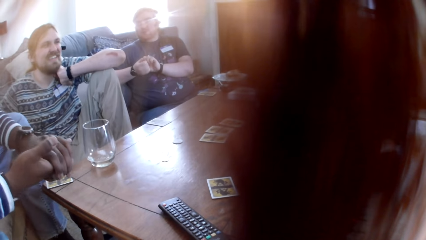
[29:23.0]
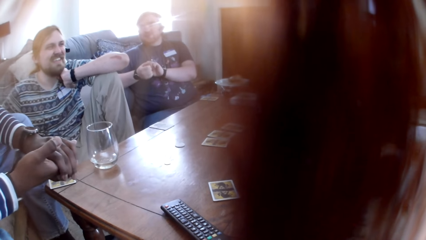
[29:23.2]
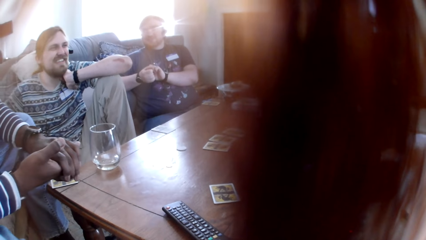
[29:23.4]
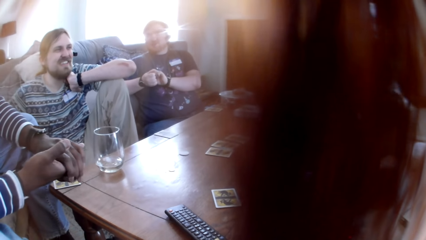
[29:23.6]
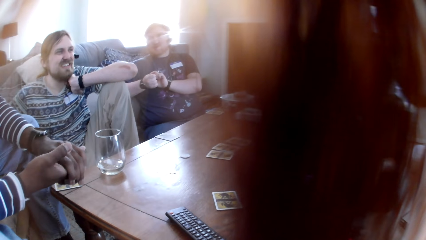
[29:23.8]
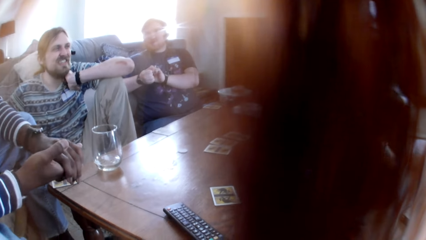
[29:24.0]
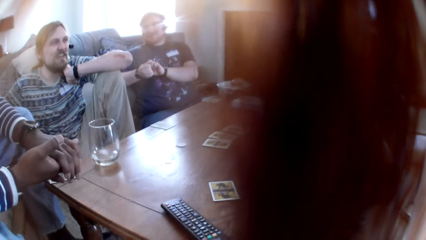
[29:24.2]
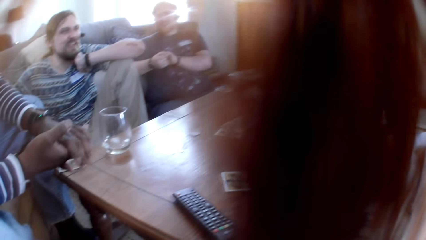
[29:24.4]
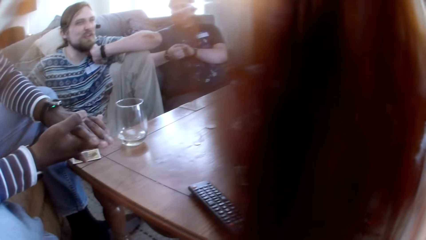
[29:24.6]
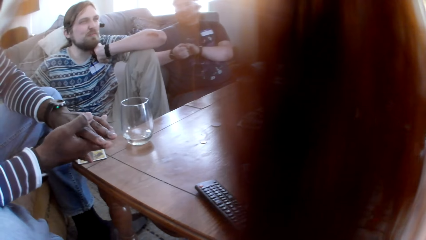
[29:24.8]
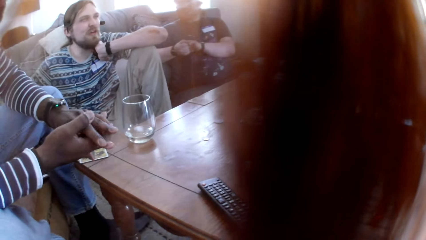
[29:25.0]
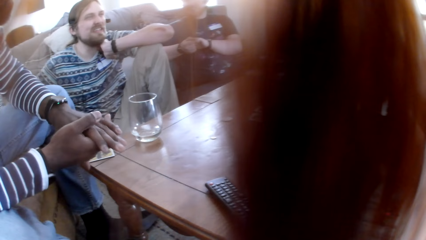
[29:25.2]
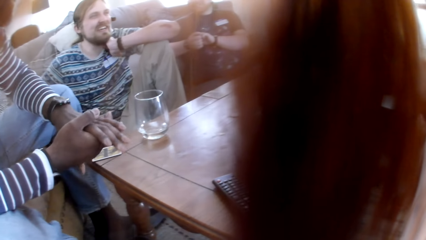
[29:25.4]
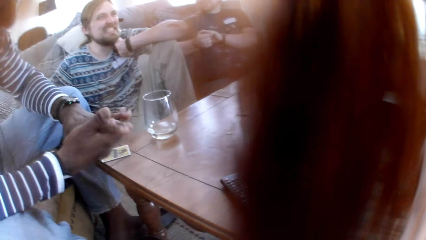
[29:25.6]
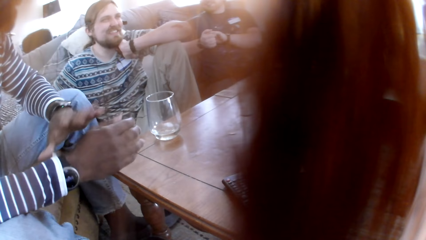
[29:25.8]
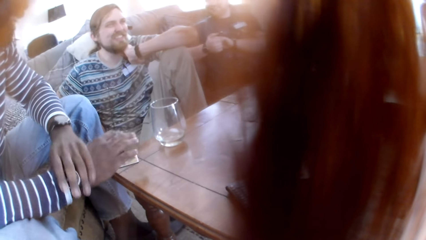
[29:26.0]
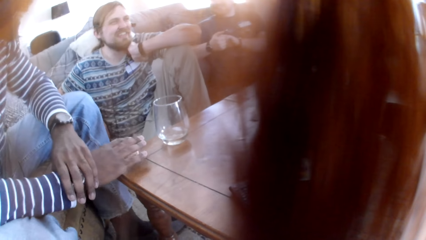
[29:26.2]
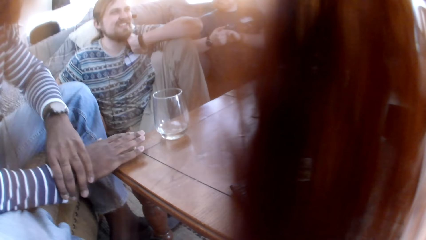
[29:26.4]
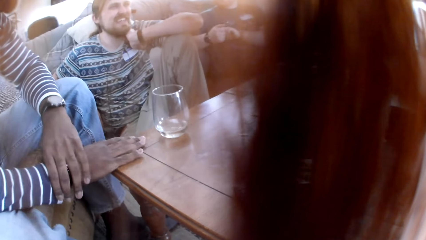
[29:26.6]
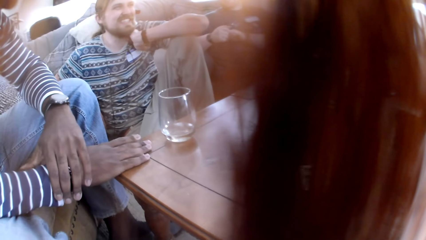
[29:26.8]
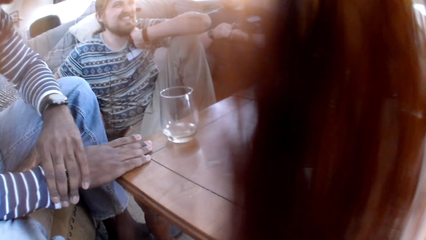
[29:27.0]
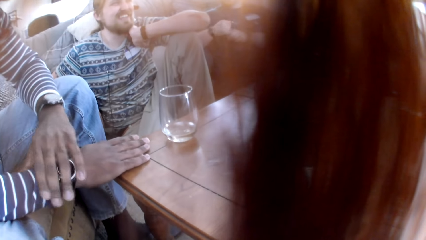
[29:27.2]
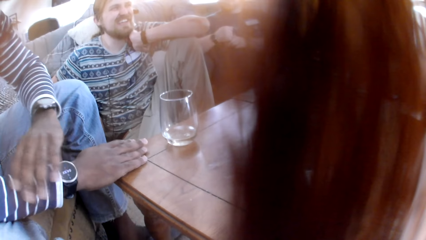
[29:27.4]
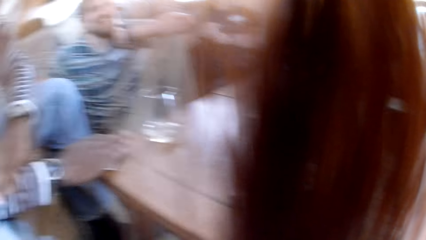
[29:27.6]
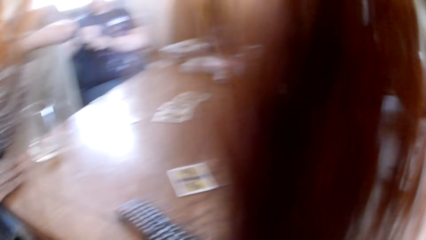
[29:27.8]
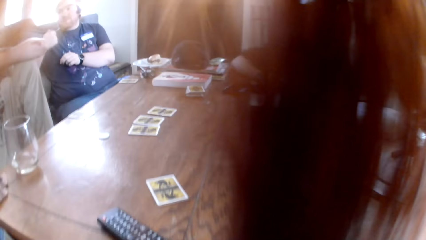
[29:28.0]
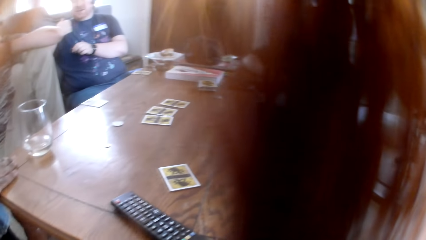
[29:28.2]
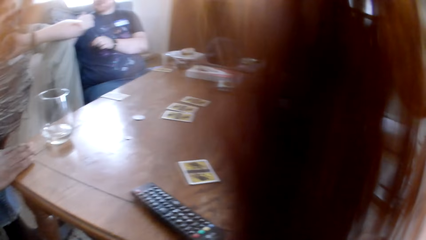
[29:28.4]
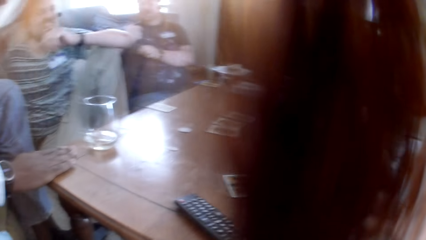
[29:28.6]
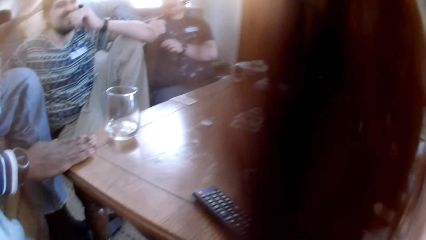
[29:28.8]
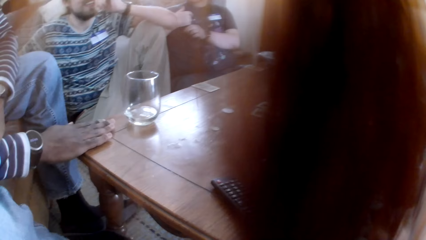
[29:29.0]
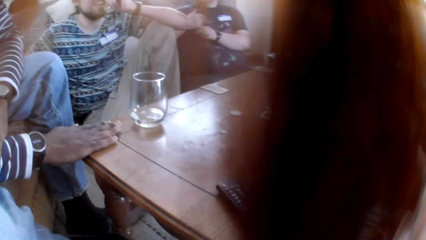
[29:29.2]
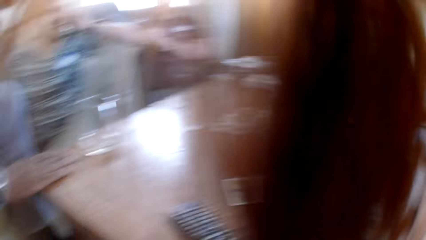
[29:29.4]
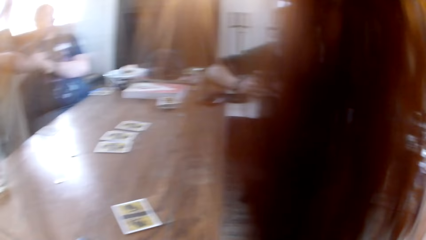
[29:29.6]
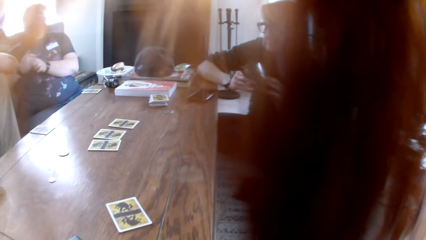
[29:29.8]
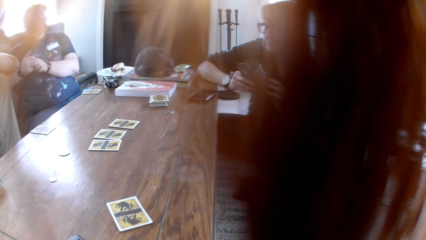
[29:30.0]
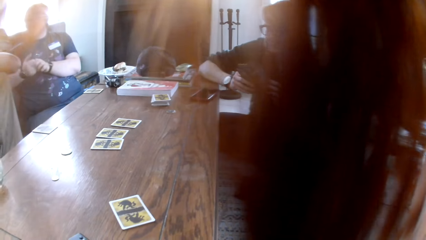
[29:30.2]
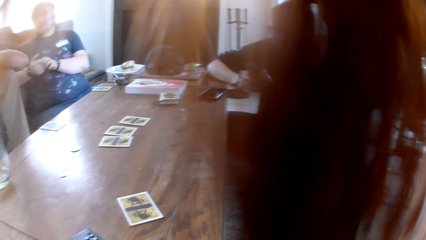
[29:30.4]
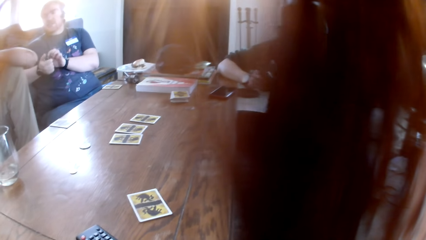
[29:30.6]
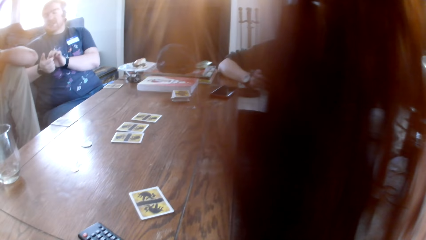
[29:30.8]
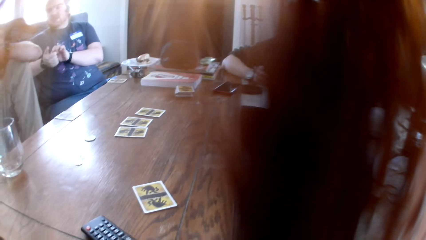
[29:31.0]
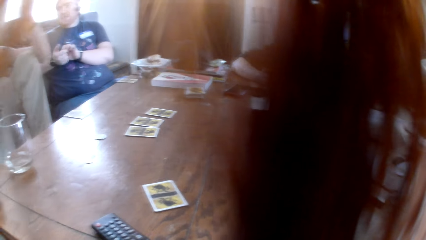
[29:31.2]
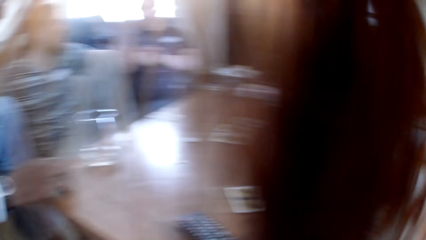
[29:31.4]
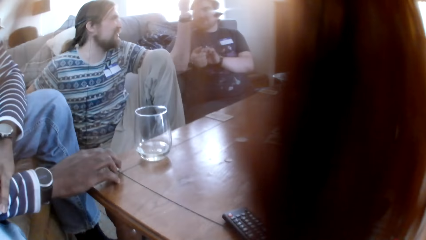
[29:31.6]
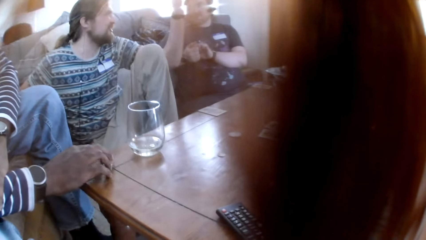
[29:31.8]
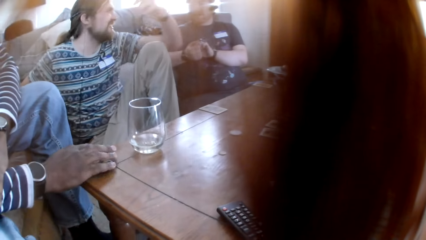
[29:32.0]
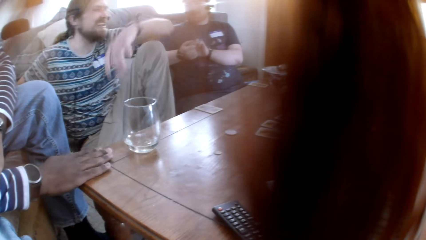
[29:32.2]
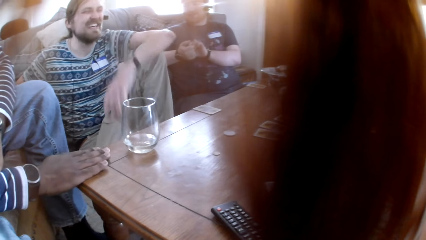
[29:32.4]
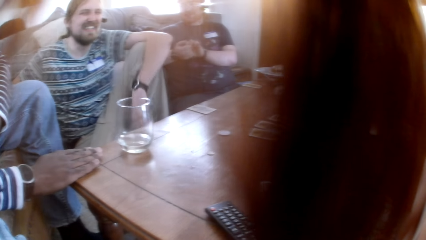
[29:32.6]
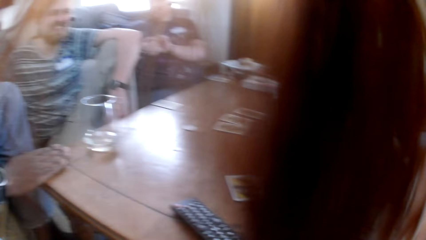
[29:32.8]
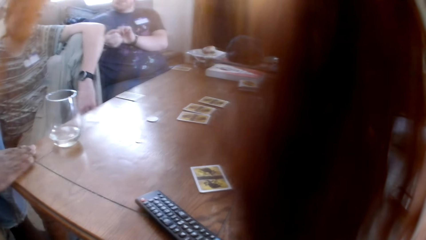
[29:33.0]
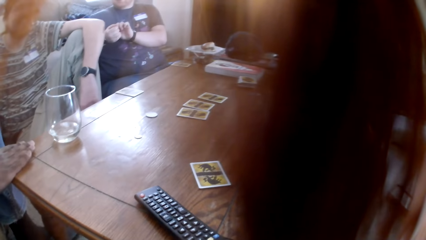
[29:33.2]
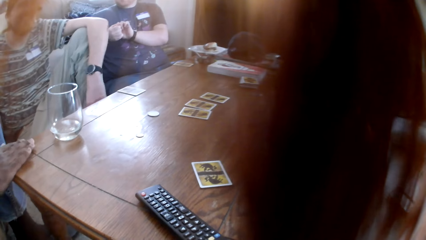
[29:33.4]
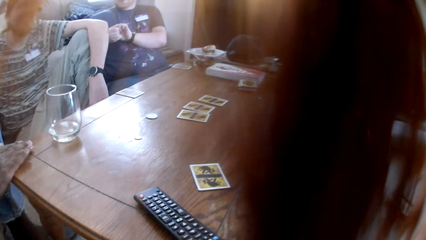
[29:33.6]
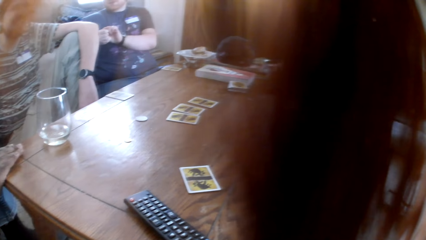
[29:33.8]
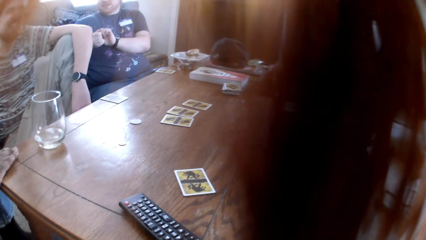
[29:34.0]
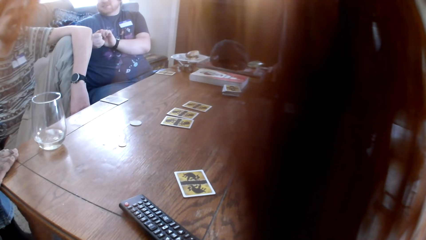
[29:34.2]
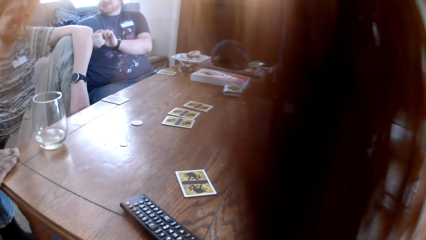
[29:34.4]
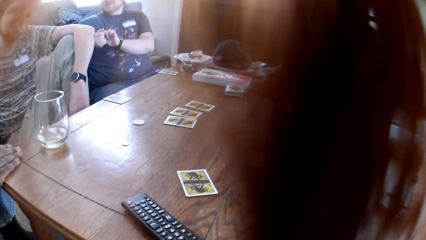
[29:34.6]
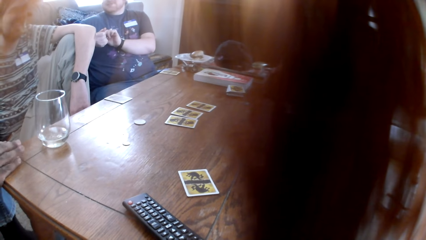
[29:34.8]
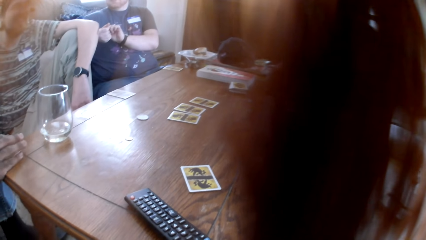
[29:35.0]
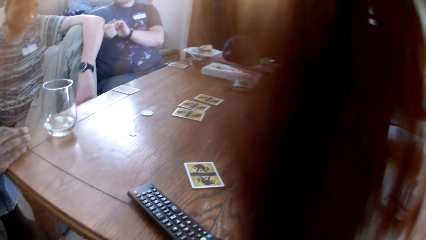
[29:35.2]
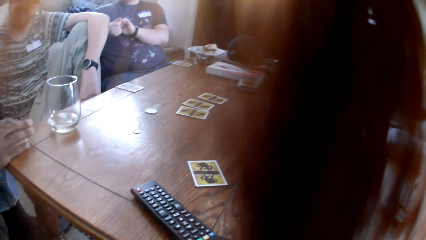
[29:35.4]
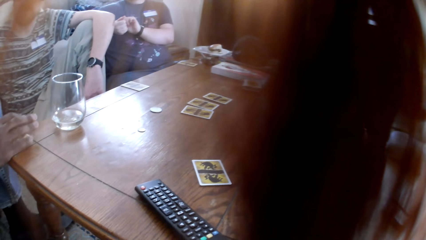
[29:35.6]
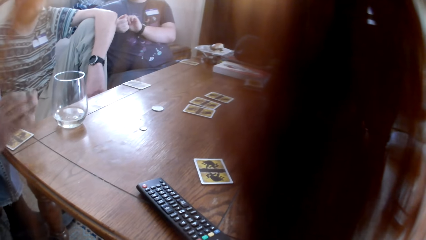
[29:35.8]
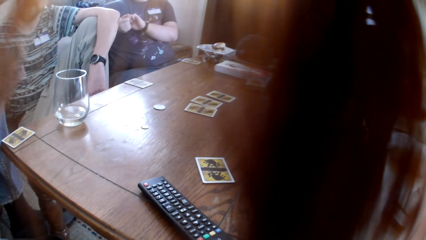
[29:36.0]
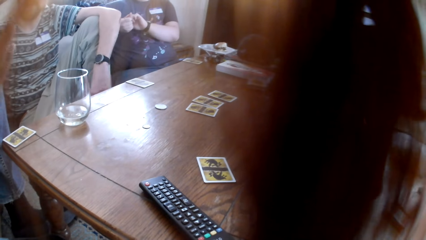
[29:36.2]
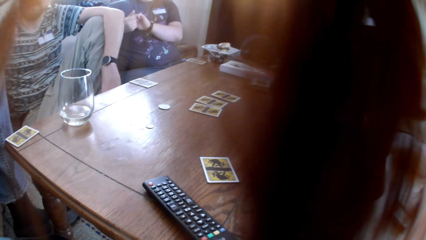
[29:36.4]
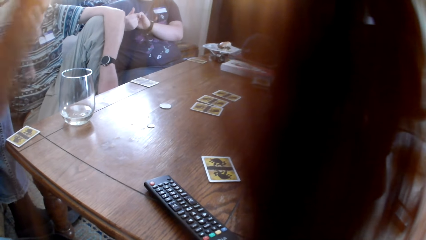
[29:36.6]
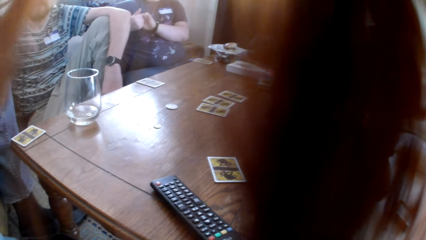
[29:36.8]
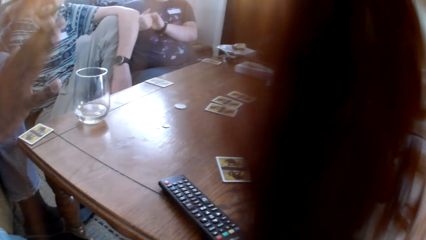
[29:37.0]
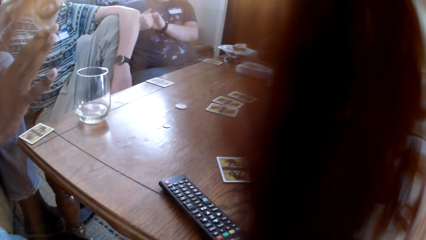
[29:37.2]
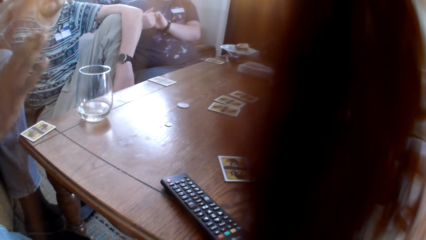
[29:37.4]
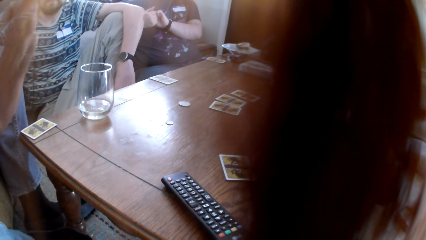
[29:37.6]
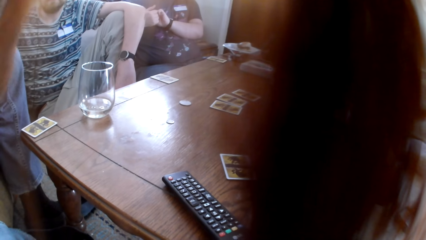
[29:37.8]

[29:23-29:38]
The camera wearer listens to a man. The man demonstrates with his hand.
